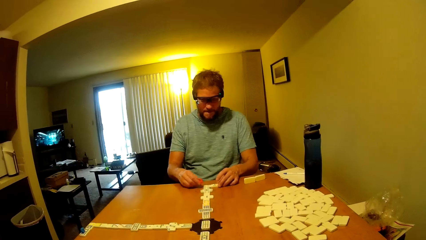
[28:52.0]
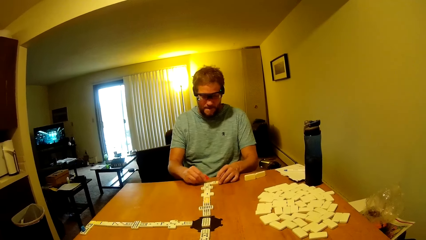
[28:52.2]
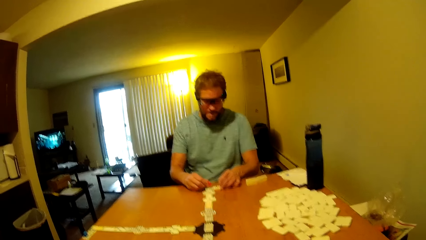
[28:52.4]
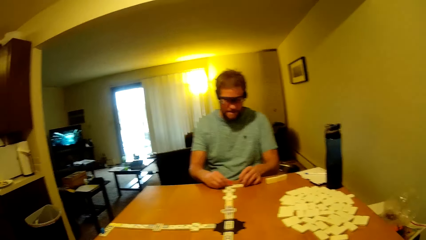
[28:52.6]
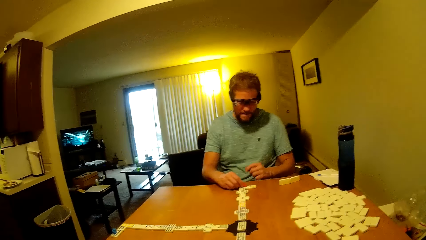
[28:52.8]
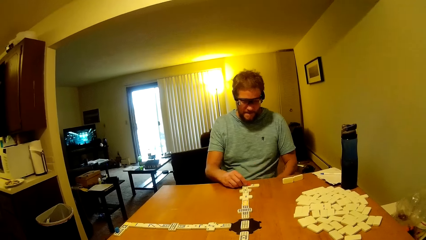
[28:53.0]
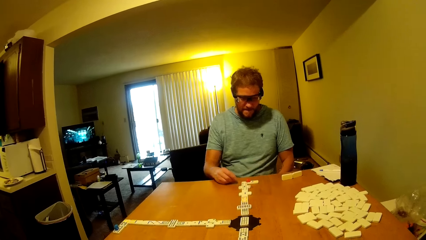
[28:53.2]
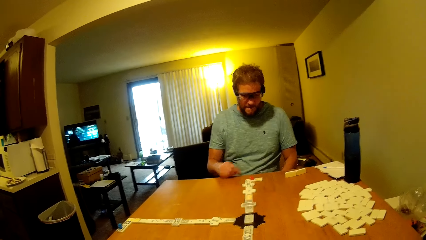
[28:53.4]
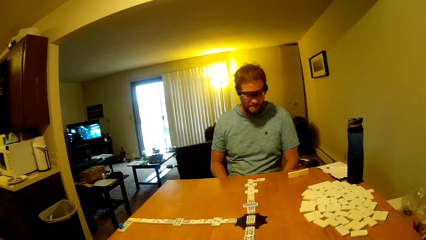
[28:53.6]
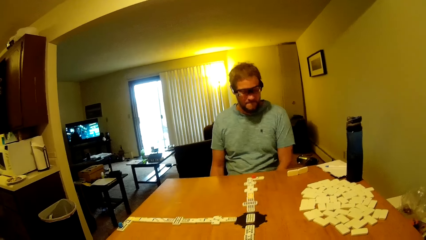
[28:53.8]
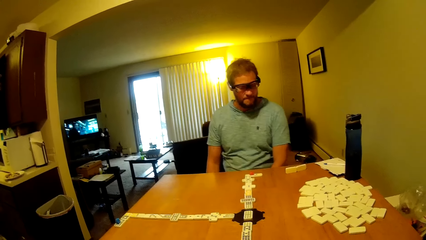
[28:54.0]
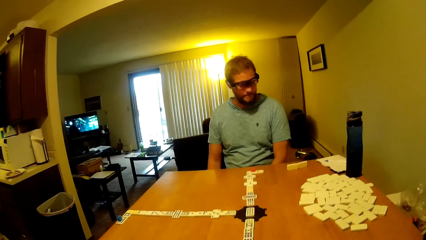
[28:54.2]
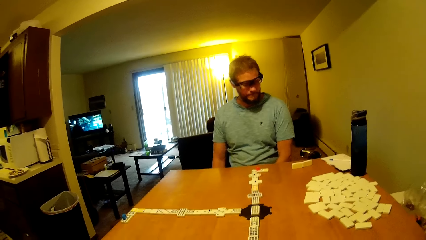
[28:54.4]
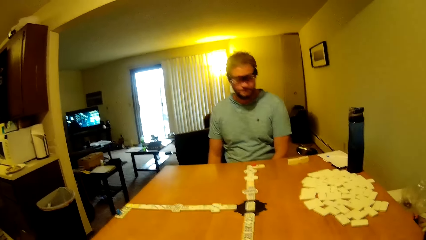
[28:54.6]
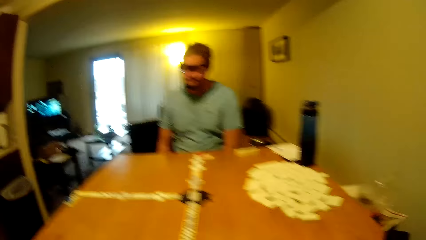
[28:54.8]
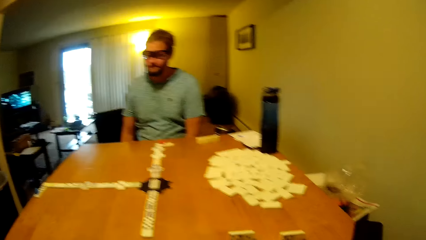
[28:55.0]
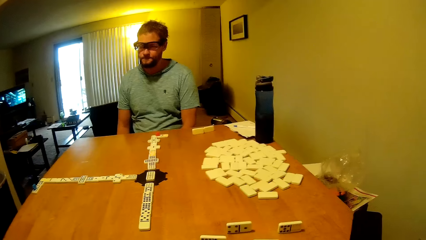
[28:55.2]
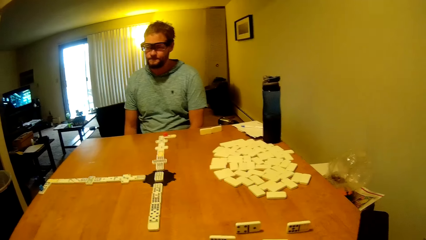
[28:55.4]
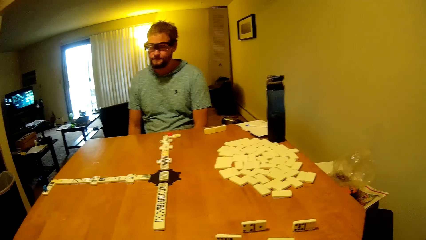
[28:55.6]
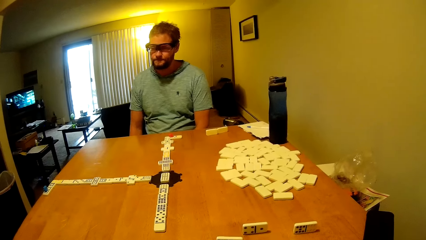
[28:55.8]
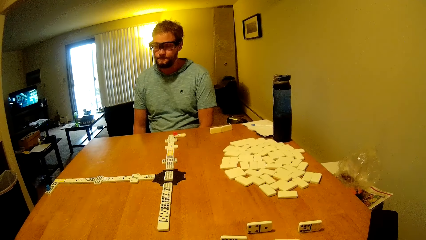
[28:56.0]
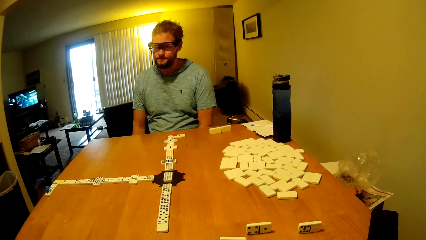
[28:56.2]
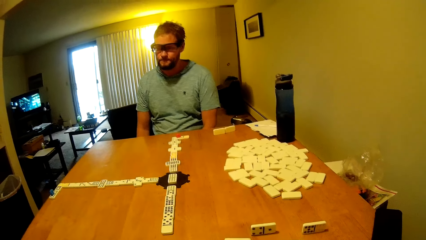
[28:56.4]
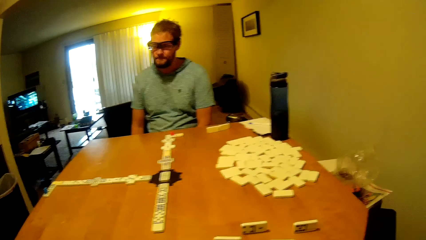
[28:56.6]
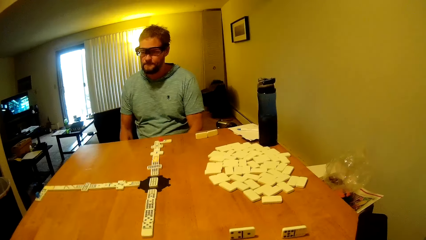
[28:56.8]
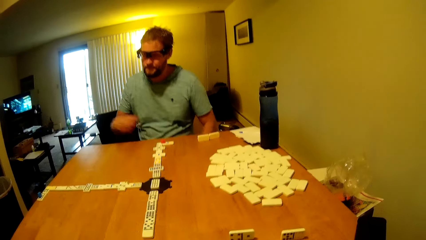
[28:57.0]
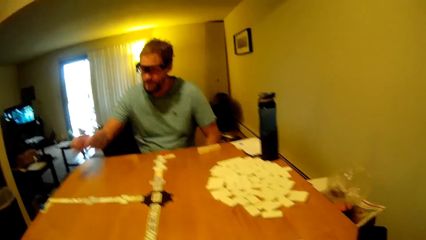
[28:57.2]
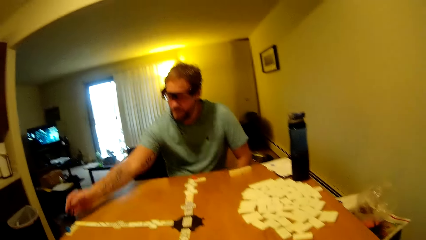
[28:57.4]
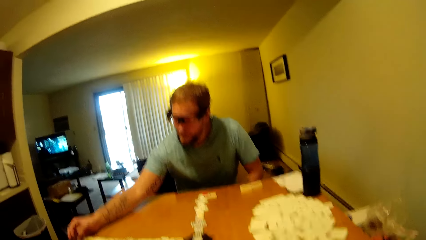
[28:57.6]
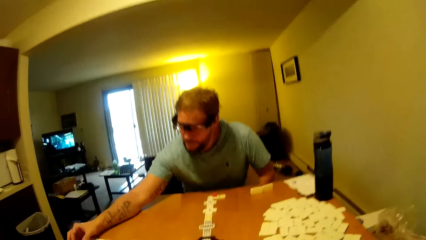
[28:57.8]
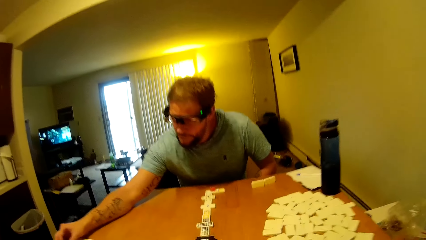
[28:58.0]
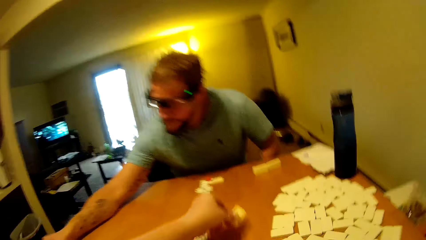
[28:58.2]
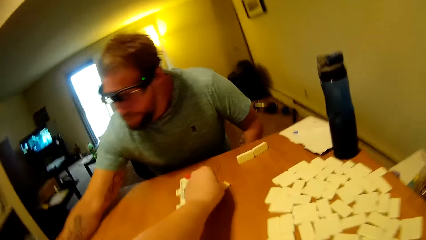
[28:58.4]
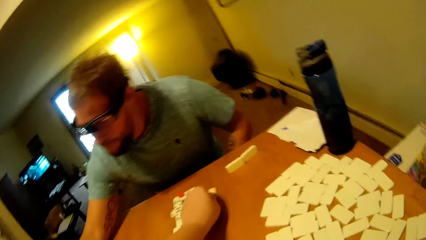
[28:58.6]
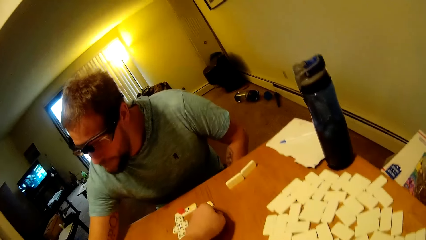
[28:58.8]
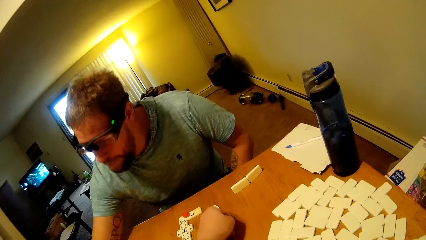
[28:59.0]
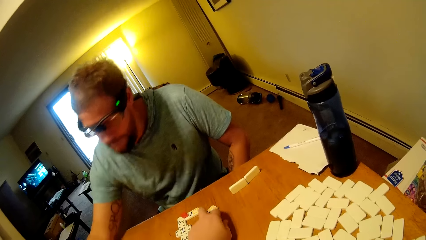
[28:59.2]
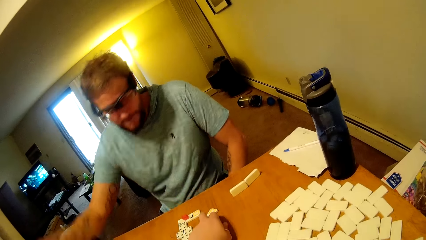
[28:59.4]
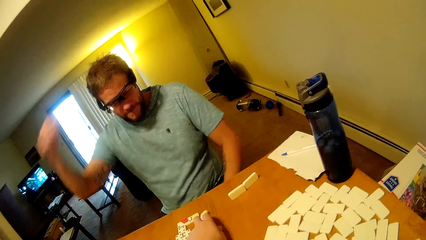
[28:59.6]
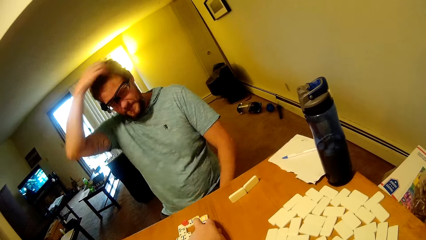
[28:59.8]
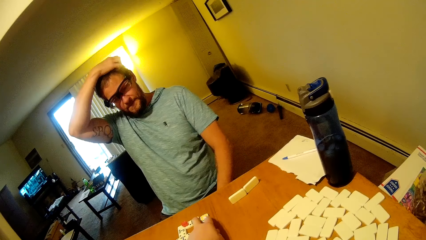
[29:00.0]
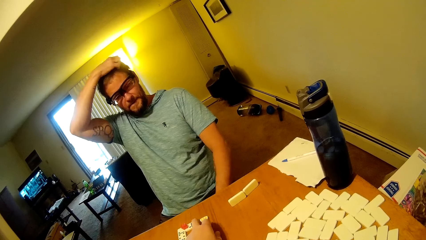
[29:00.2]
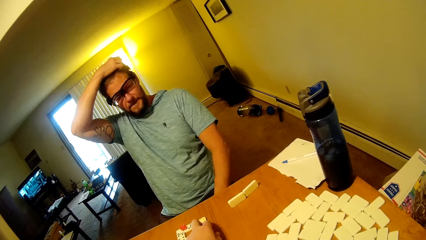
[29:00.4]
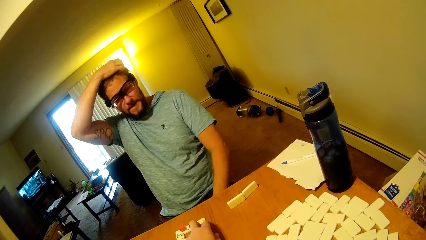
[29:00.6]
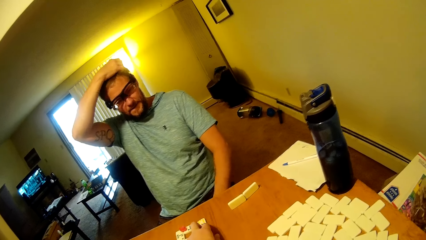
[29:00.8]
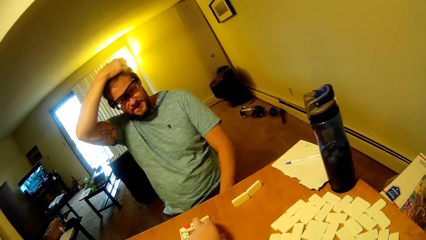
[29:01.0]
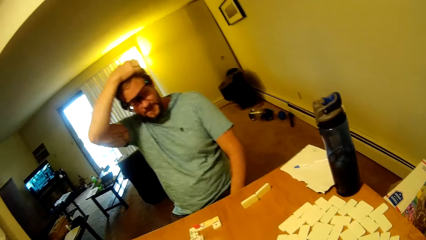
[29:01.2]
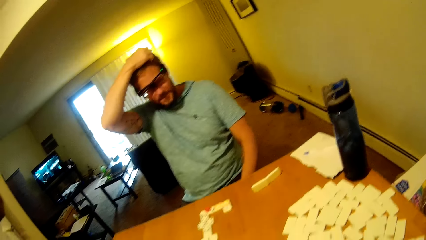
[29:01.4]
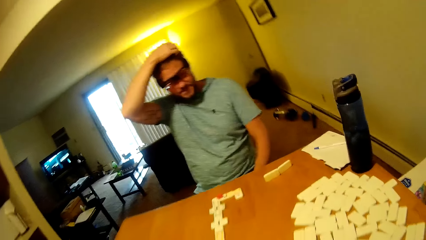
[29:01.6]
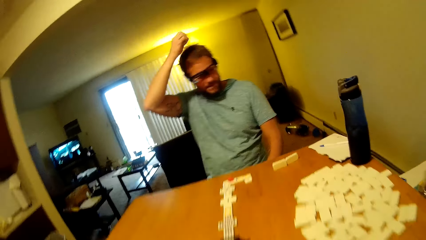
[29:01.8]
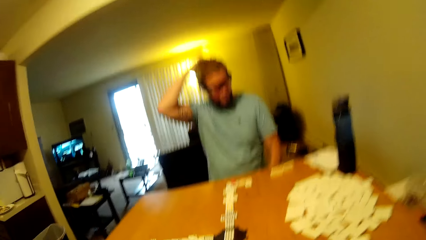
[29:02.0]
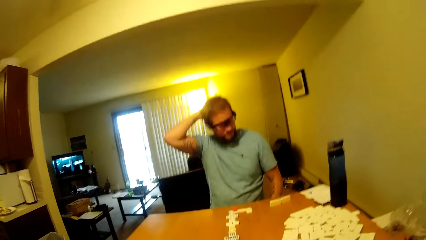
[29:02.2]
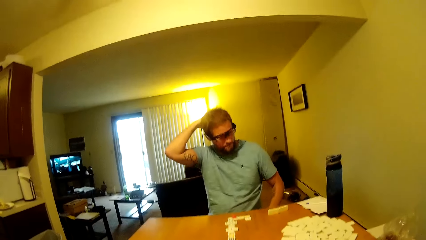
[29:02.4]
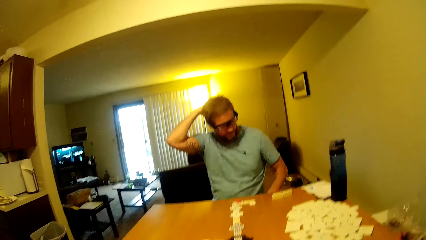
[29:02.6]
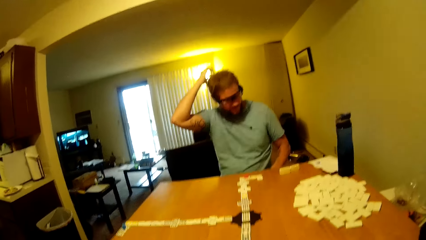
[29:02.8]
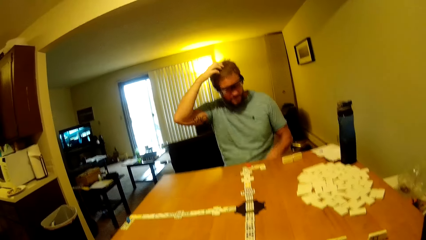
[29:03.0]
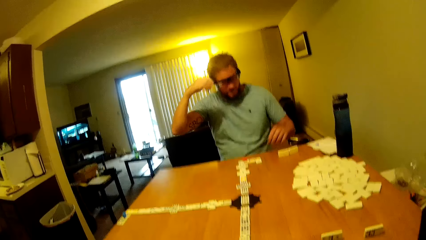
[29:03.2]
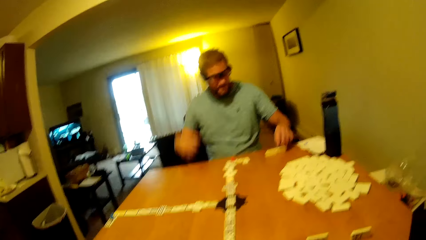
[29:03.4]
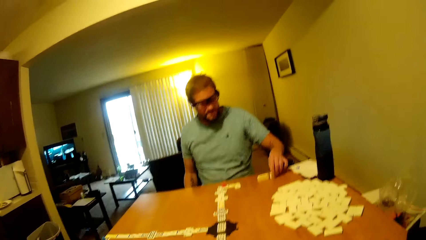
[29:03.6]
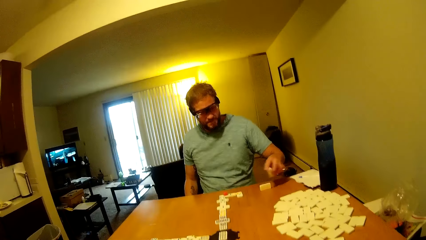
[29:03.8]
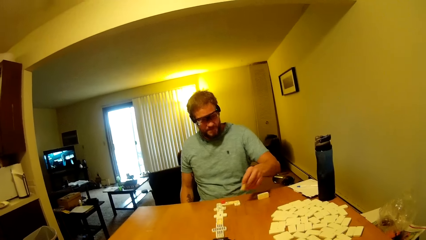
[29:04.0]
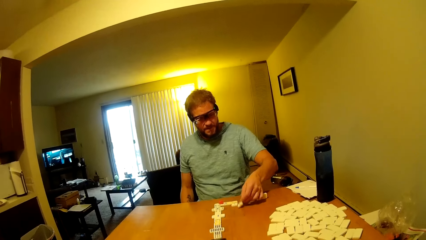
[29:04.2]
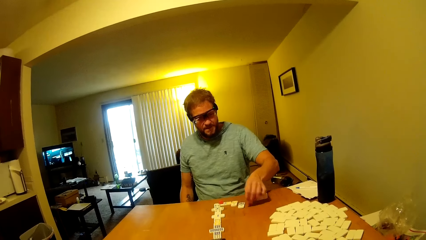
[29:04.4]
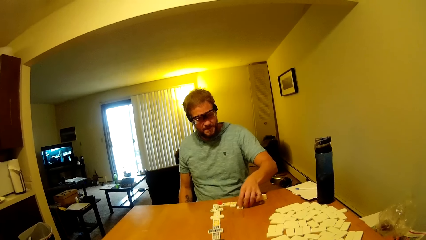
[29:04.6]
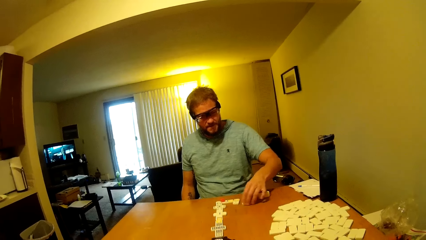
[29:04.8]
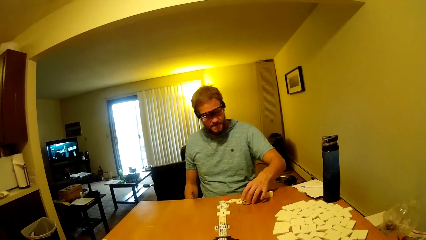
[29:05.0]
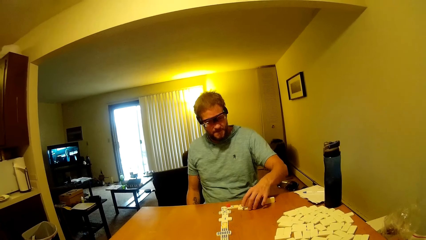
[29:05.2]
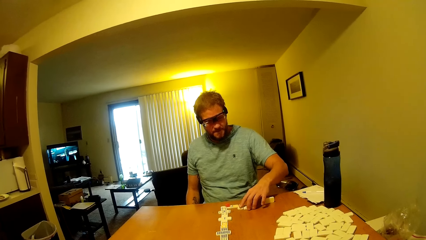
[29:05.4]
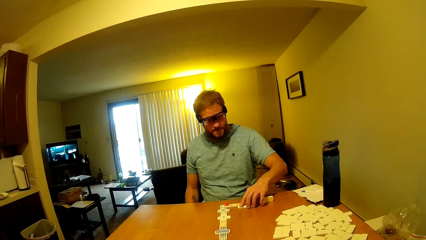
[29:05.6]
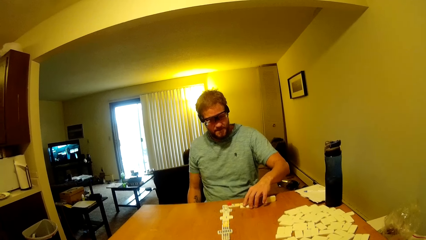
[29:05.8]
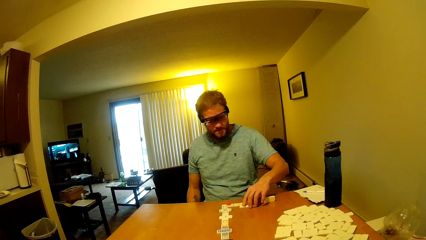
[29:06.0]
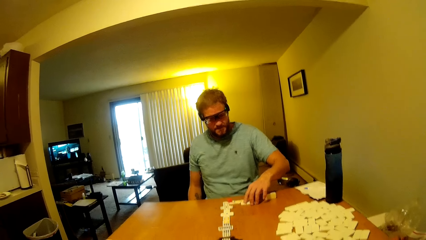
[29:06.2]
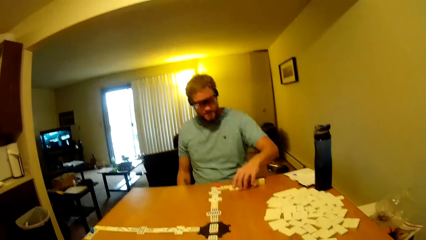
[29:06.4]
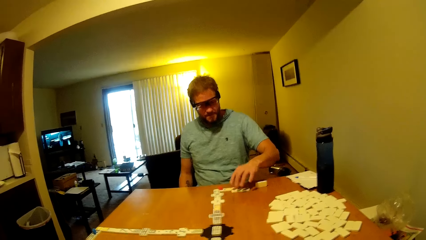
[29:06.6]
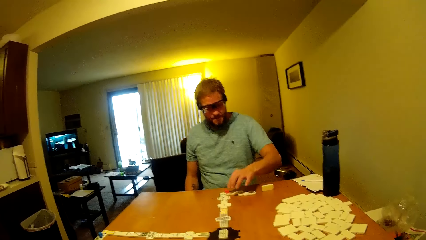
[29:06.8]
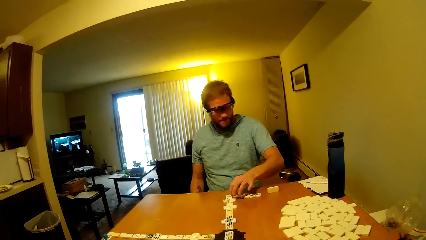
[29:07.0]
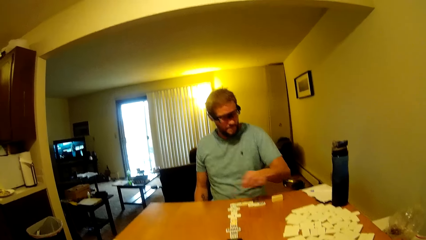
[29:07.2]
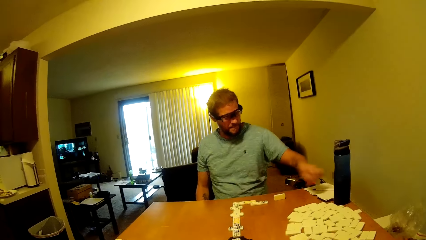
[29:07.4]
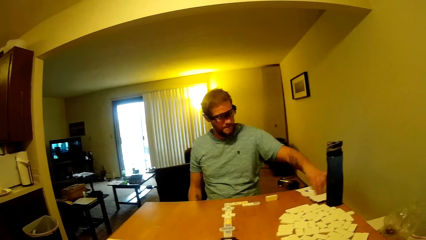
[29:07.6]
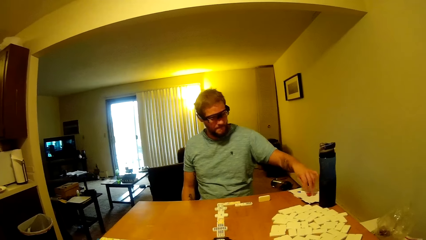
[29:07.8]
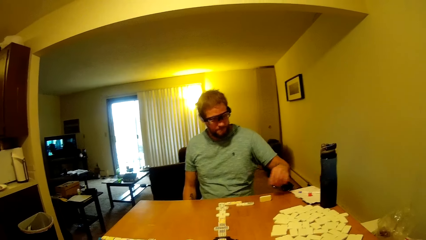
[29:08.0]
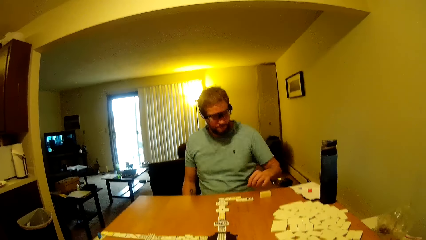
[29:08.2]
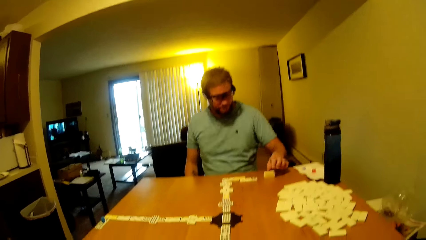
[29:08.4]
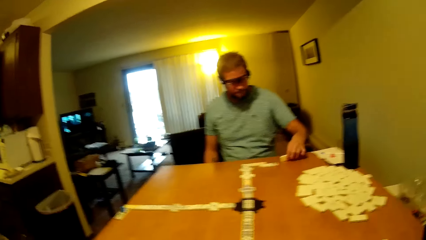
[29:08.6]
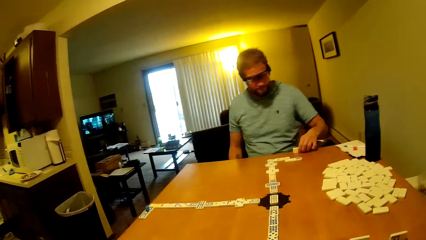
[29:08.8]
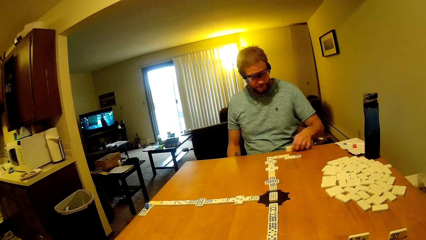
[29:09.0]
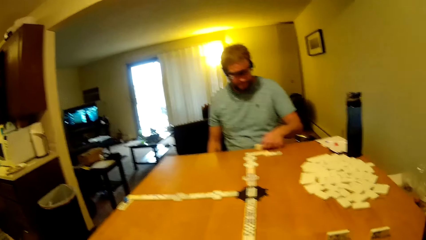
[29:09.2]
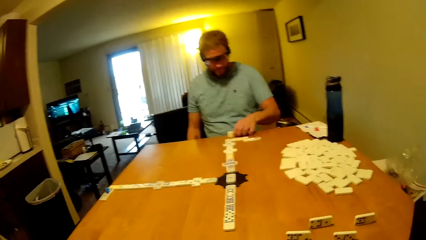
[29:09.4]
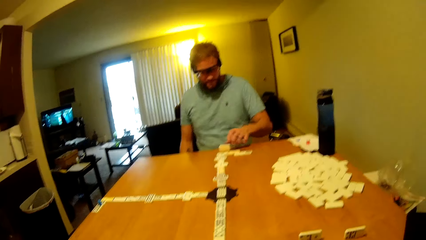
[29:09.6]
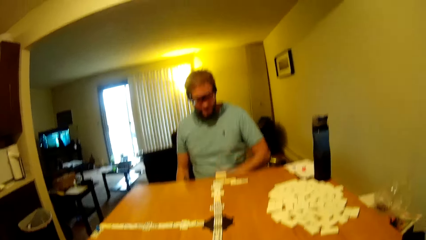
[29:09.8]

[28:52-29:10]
A man plays dominoes pieces. The camera wearer picks the word board from the table. The man scratches the head and stretches his hand across the table. The camera wearer plays a dominoes piece. The man places a word board on the table and assembles the word board on the table. The man plays dominoes pieces. The camera wearer looks around the table. The man moves the word boards to the side of the table.
